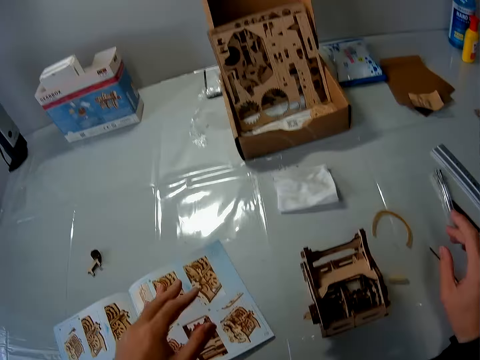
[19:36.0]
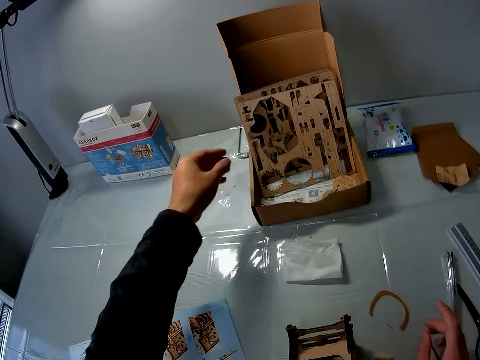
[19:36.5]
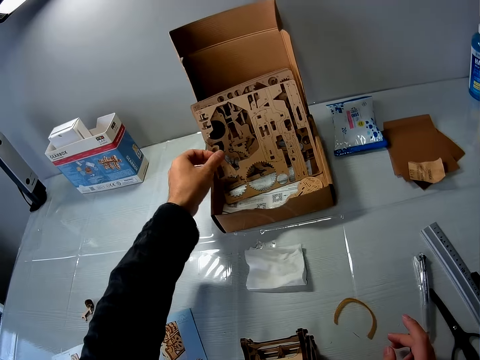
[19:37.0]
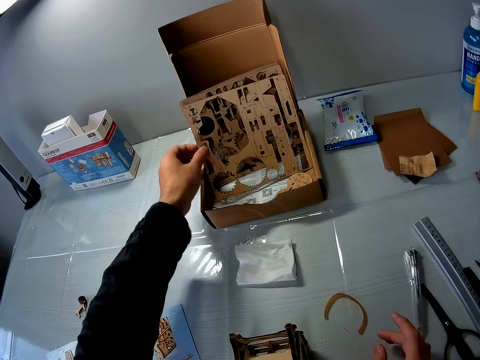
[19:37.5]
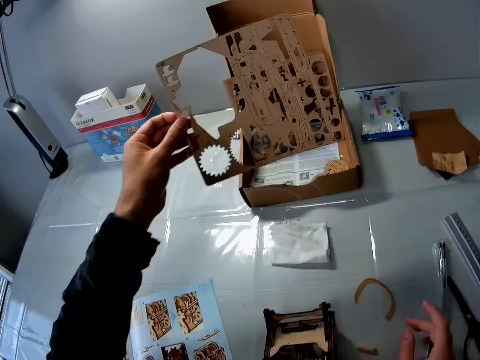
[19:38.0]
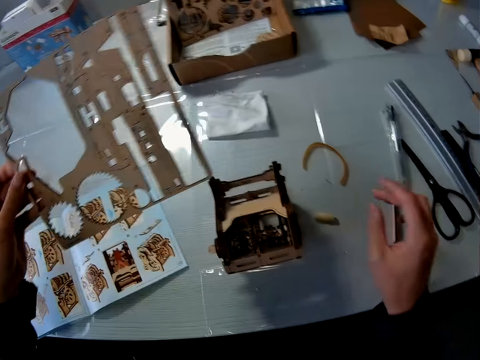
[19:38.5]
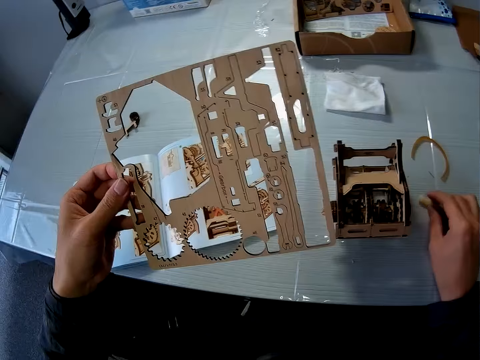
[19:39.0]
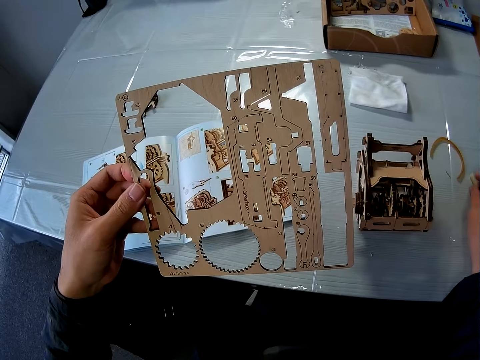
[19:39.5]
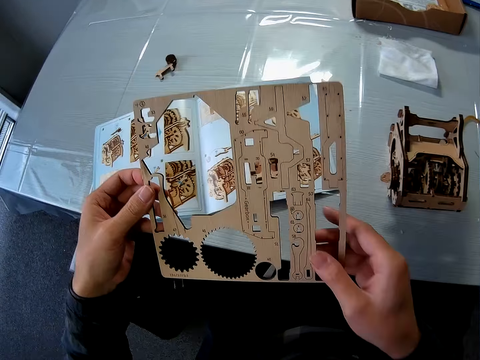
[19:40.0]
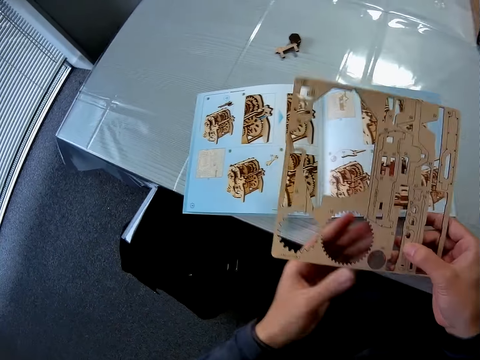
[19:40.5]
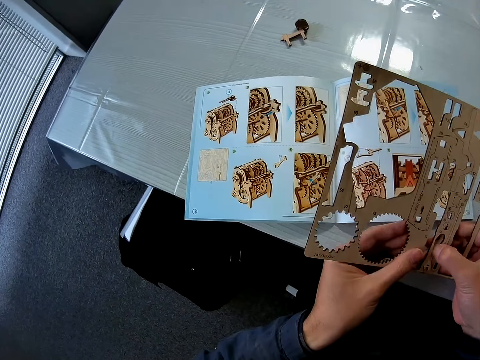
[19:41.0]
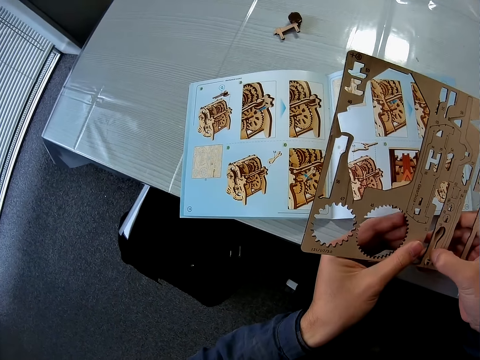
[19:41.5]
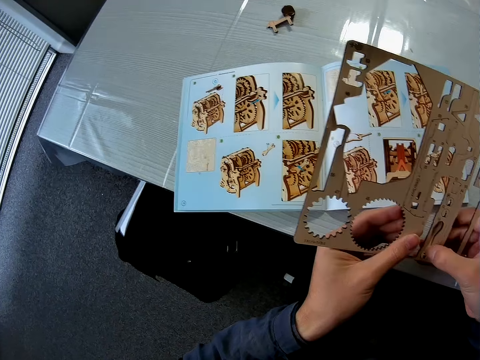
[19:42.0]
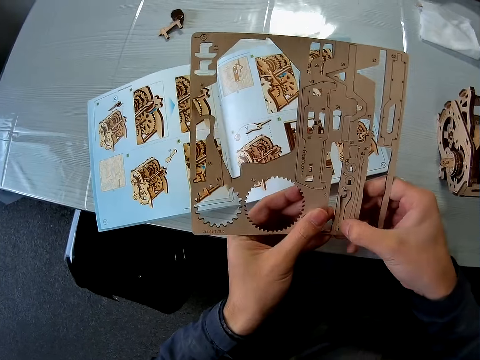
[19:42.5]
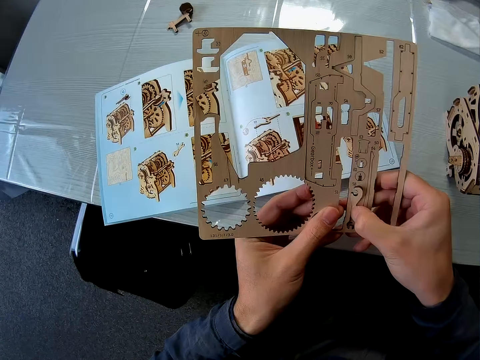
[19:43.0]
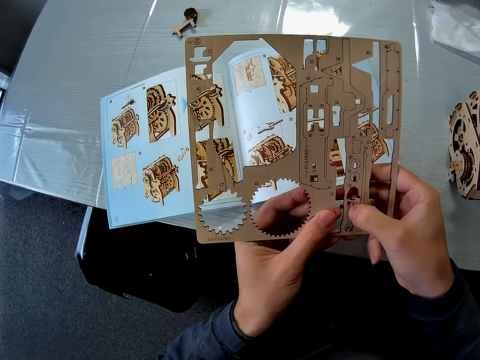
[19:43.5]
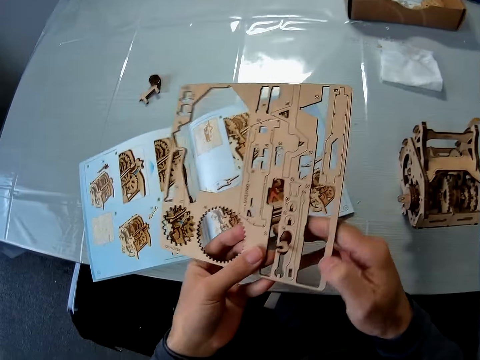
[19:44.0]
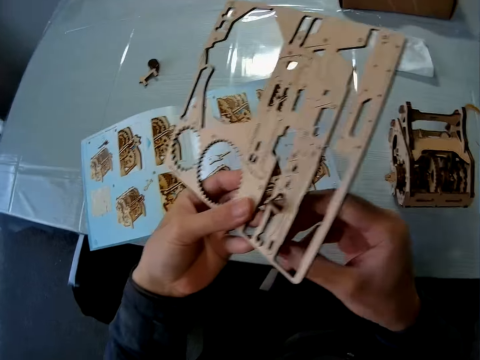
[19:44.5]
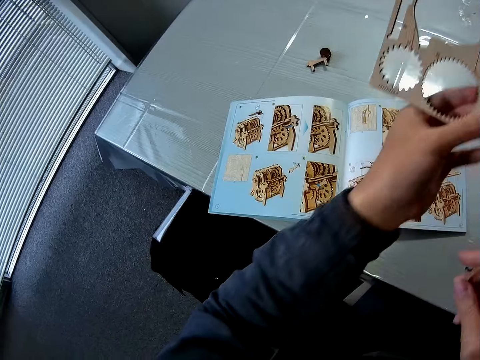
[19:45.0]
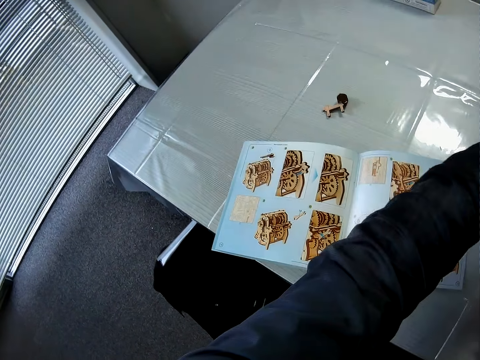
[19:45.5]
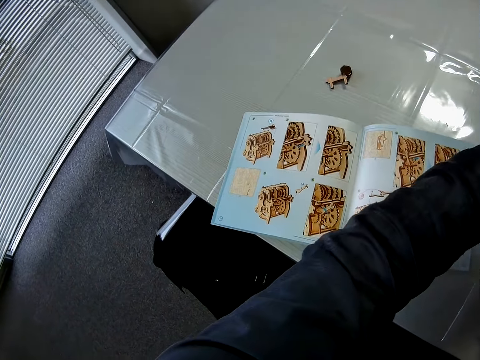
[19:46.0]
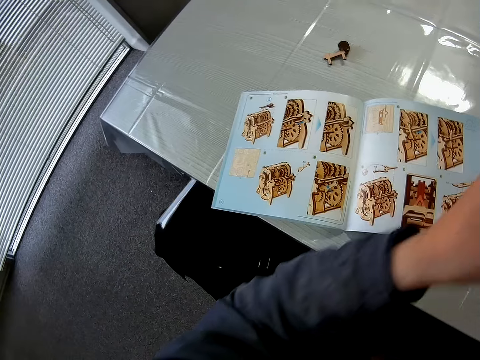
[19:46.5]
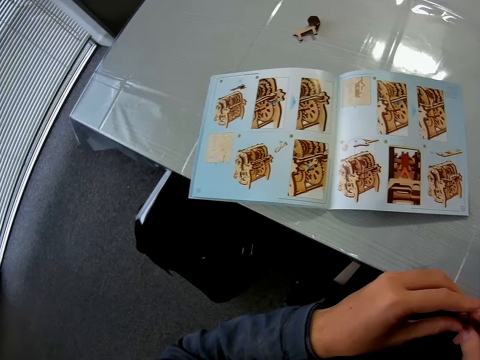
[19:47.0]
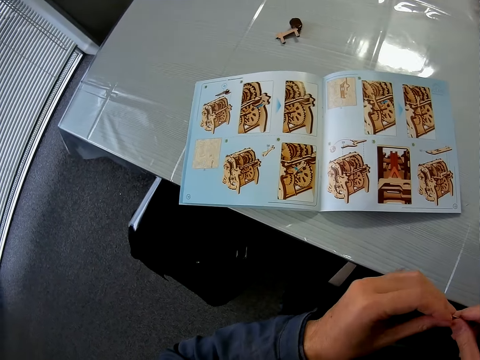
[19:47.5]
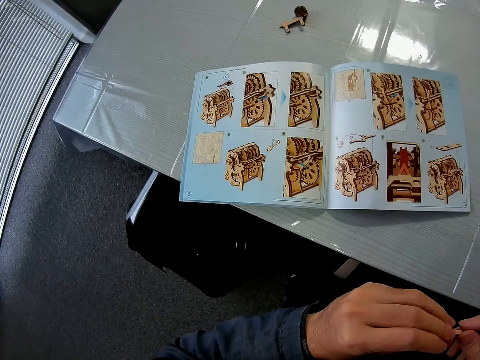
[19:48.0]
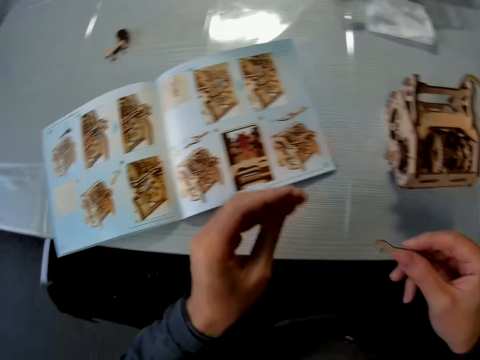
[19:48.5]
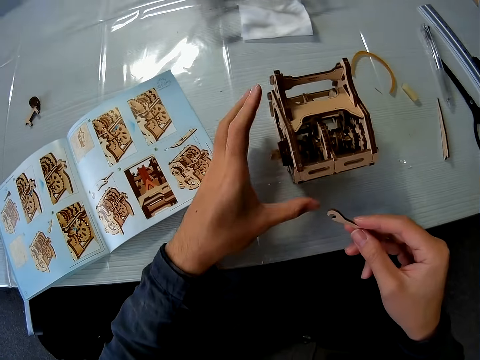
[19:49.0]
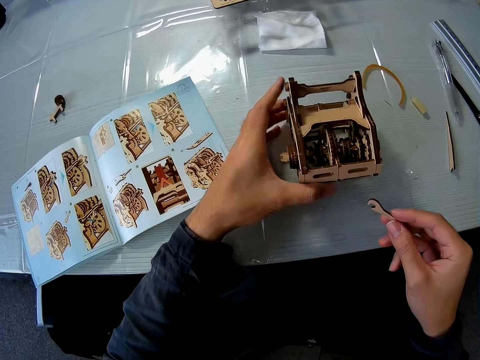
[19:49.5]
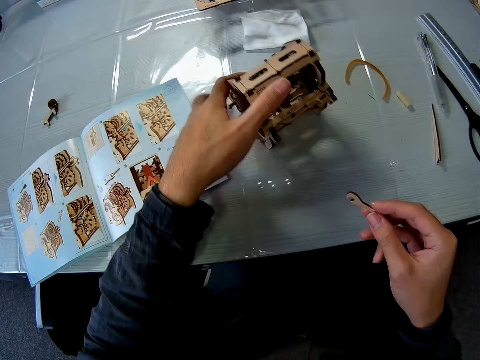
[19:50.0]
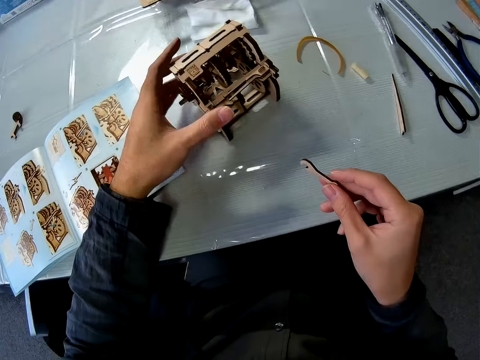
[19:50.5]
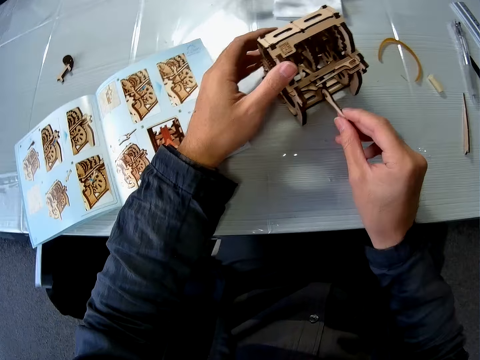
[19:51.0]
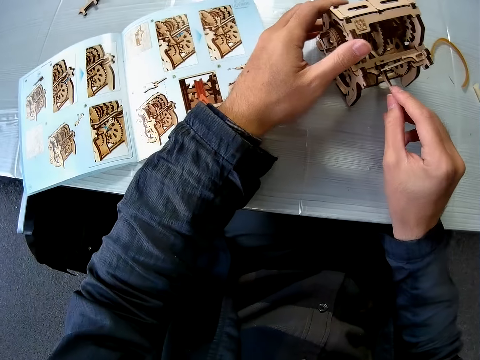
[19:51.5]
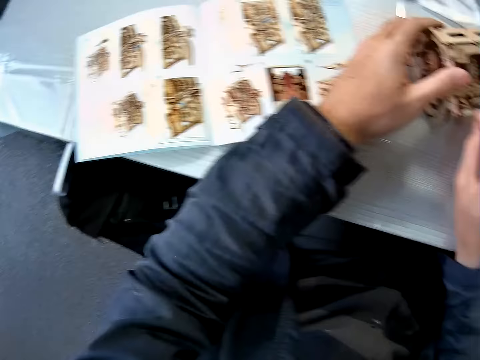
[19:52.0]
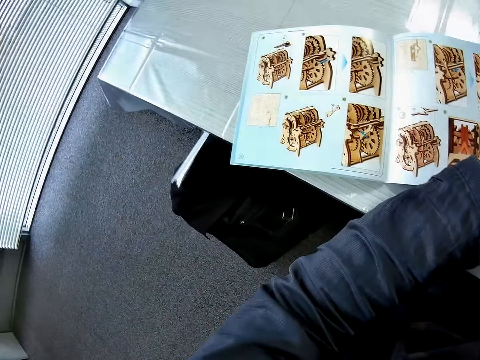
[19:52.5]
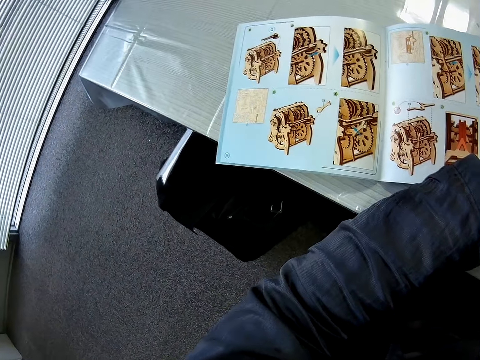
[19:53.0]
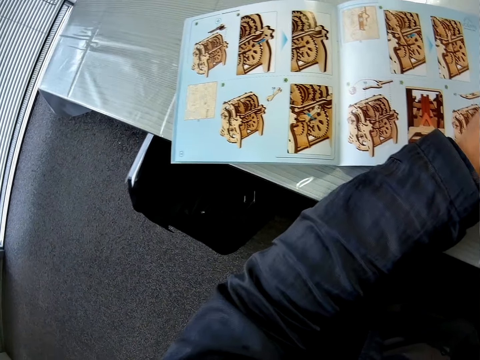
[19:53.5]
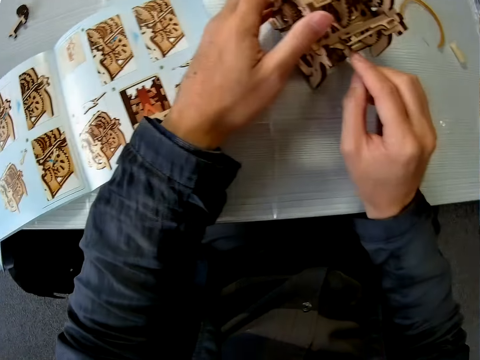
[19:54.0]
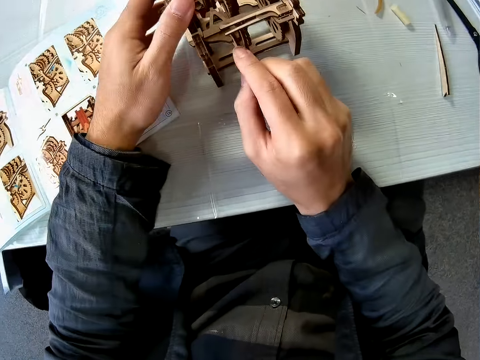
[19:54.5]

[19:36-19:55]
The camera wearer picks up a wood sheet in a carton on the table. They detach a wood piece from the wood sheet. They fix something. They drop the wood sheet on the carton on the table. They adjust the wooden mechanical model on the table. They fix the stem gear. They attach the wood piece to the wooden mechanical model.

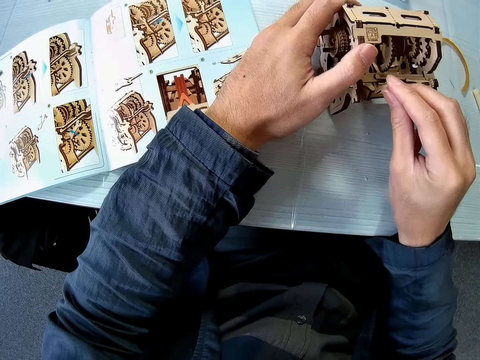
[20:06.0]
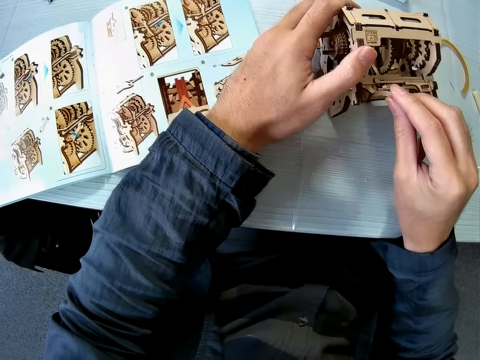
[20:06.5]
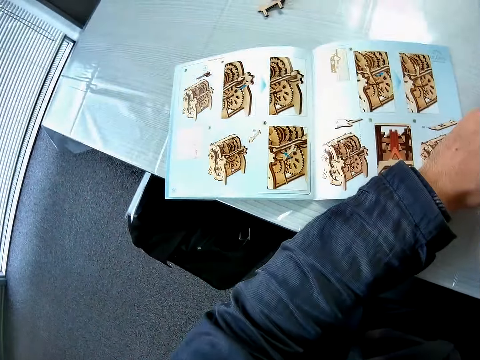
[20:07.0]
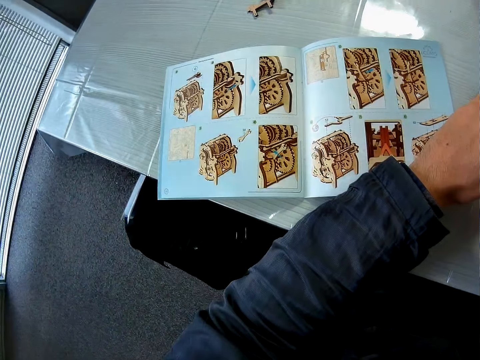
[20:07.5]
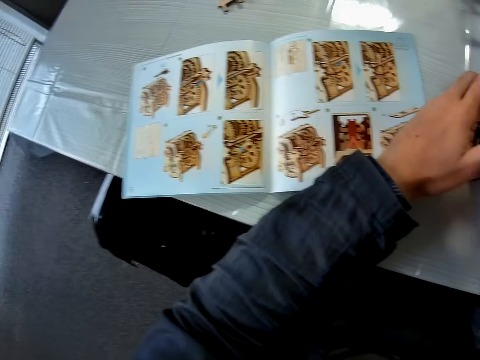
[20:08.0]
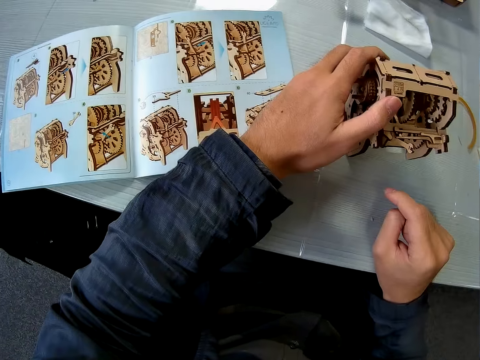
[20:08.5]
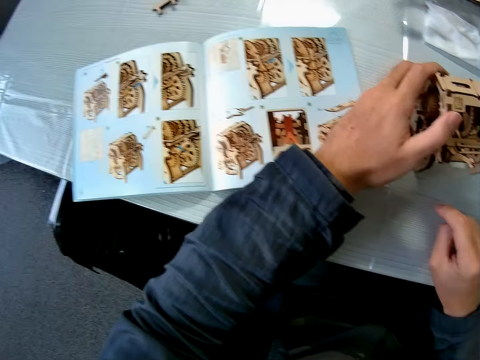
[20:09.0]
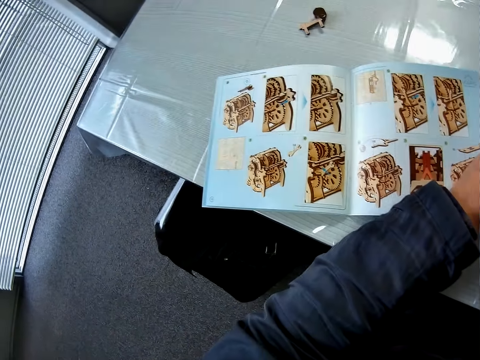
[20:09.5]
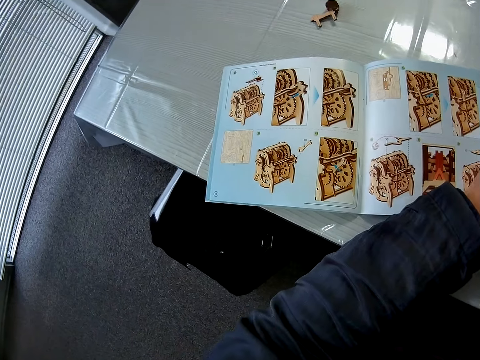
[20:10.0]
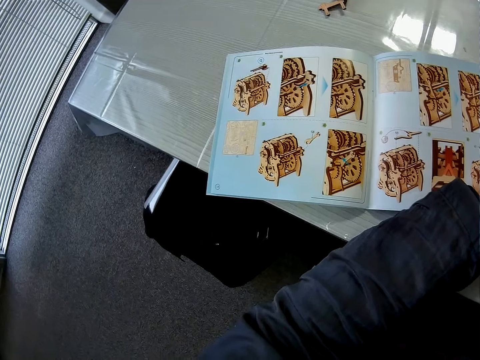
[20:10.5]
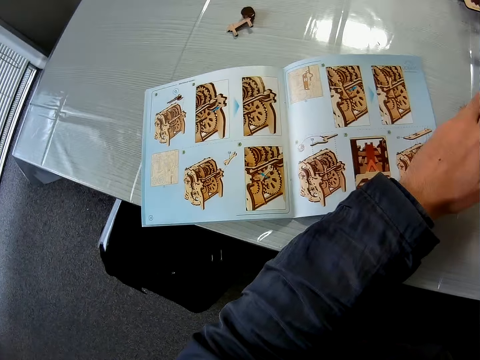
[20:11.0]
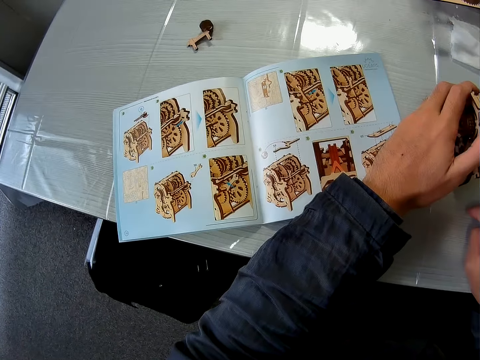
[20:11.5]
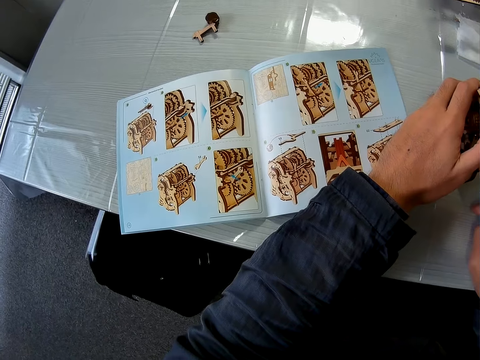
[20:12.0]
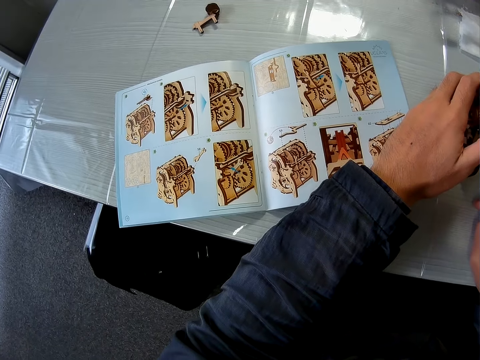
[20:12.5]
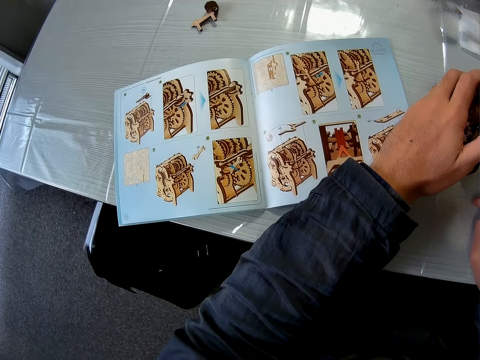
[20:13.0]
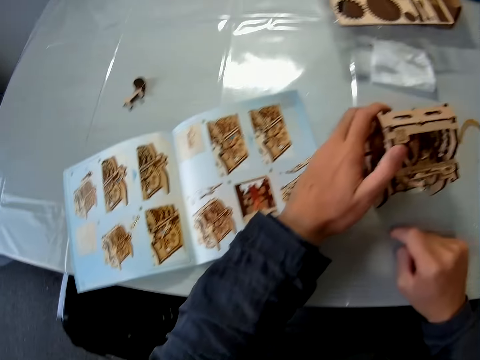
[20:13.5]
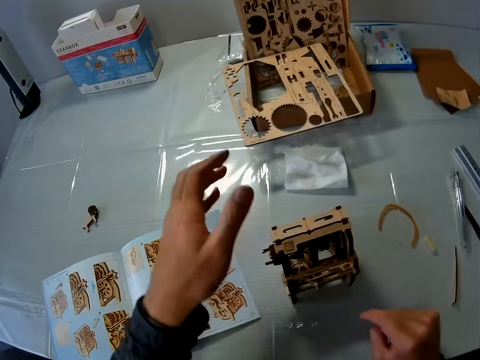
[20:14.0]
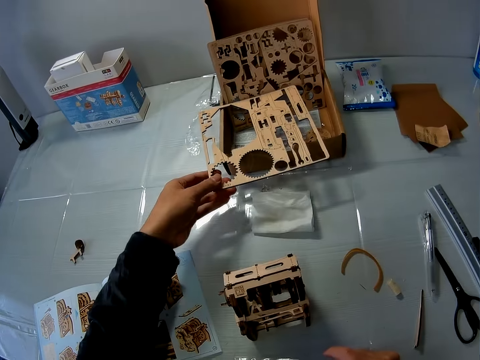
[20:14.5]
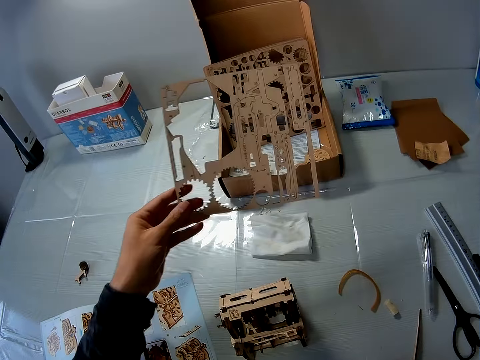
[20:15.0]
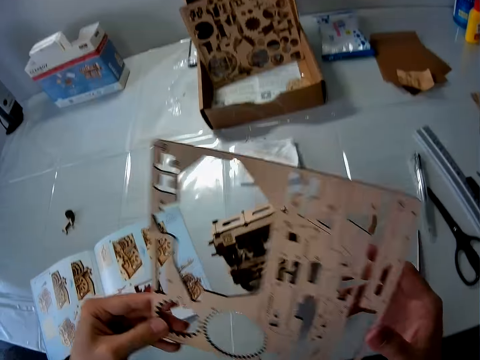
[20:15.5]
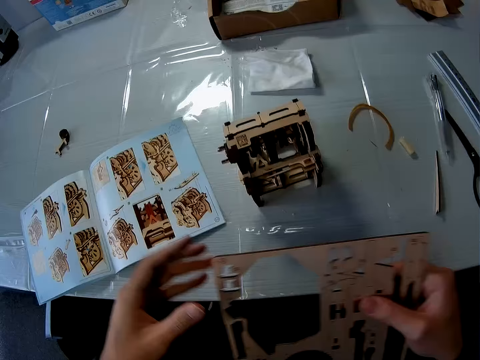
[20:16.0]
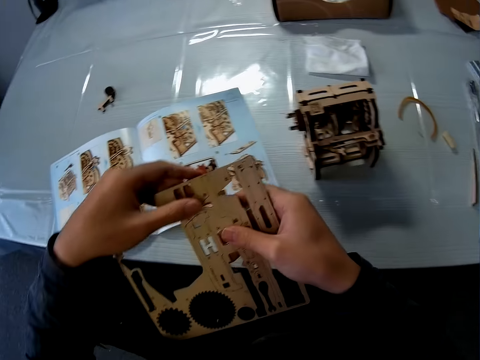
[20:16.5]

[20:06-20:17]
The camera wearer looks at the sketch book. They pick up the wood sheet on the carton on the table.
